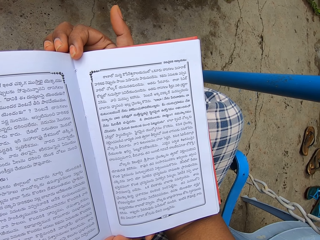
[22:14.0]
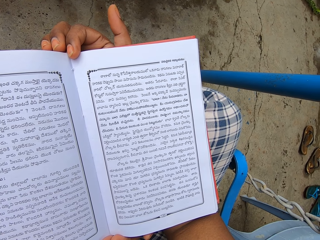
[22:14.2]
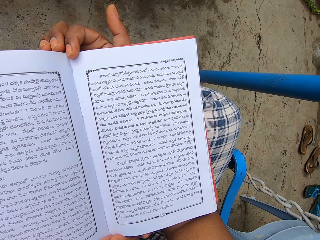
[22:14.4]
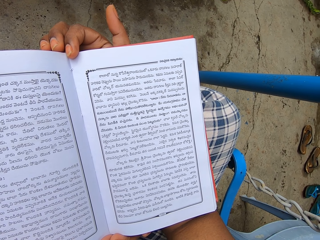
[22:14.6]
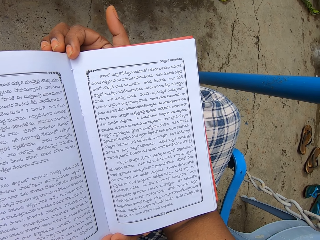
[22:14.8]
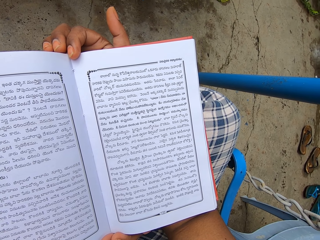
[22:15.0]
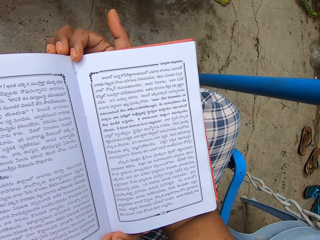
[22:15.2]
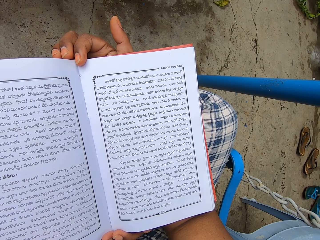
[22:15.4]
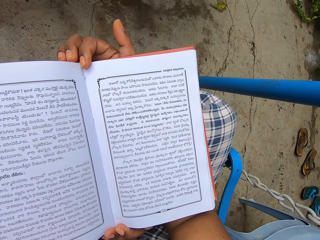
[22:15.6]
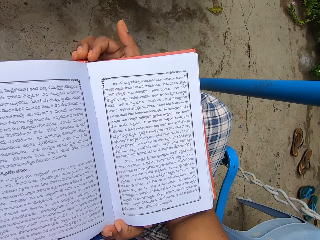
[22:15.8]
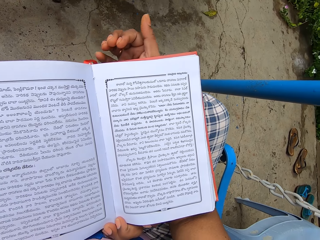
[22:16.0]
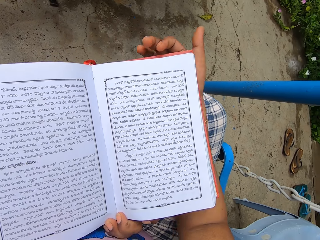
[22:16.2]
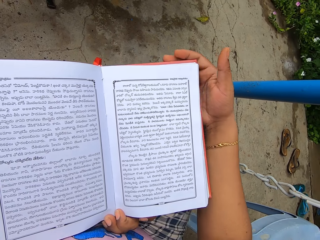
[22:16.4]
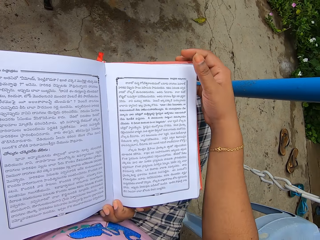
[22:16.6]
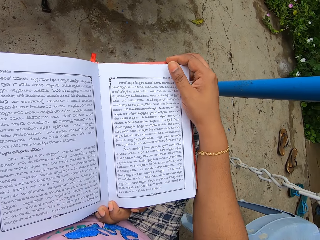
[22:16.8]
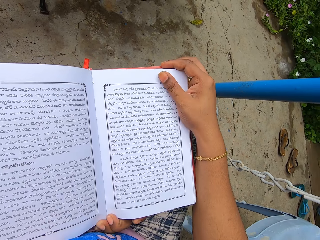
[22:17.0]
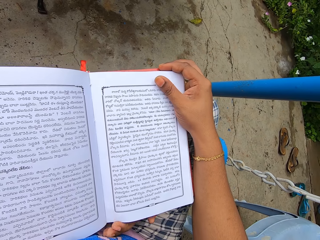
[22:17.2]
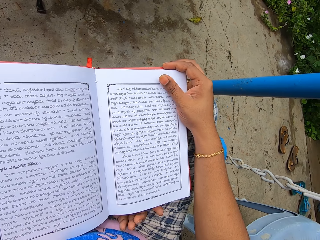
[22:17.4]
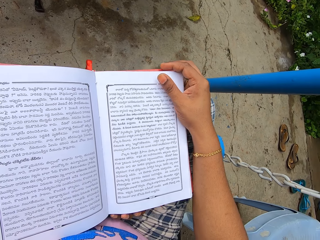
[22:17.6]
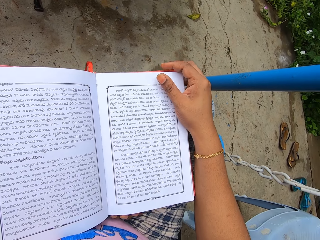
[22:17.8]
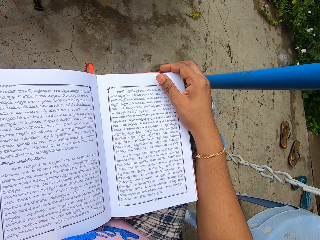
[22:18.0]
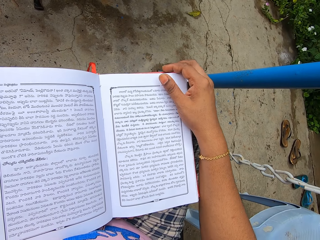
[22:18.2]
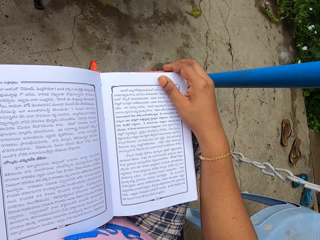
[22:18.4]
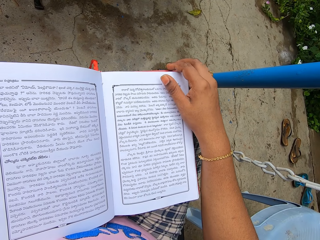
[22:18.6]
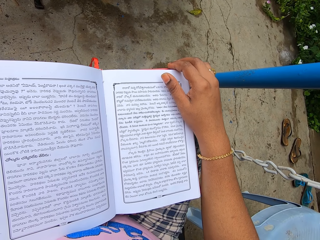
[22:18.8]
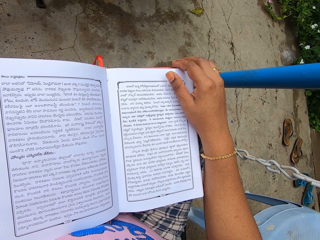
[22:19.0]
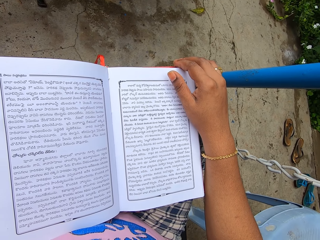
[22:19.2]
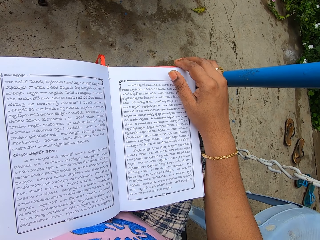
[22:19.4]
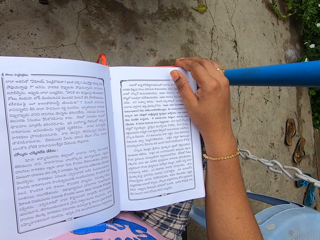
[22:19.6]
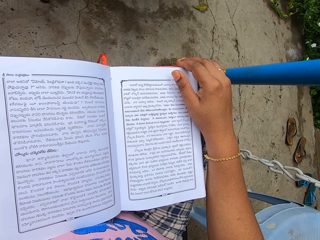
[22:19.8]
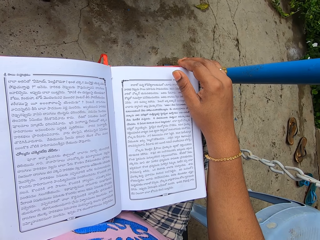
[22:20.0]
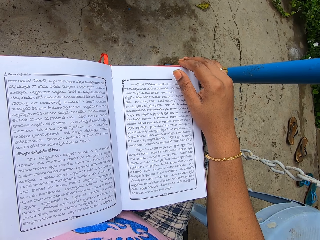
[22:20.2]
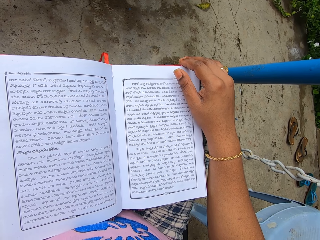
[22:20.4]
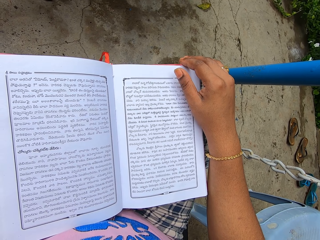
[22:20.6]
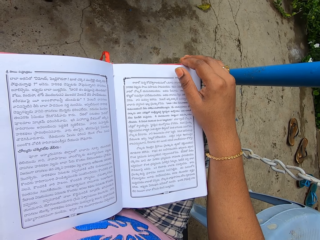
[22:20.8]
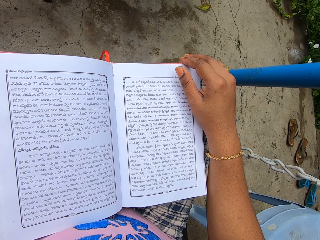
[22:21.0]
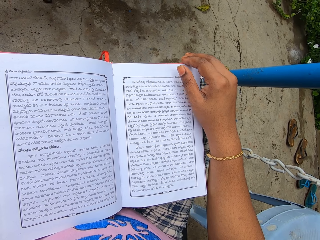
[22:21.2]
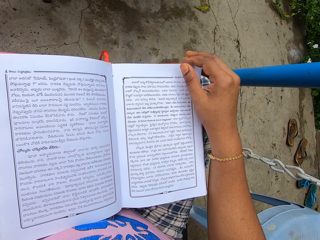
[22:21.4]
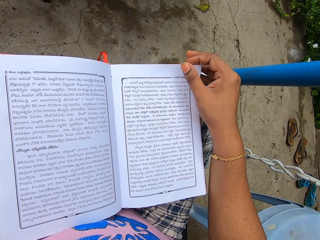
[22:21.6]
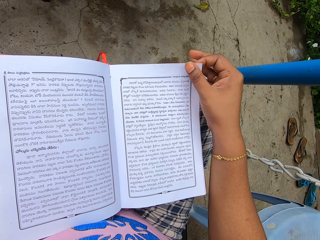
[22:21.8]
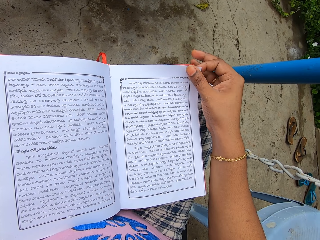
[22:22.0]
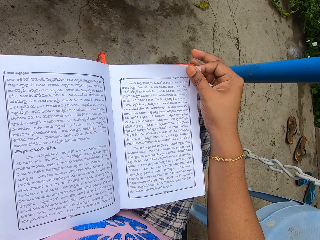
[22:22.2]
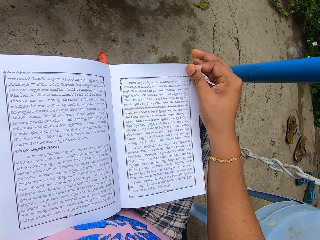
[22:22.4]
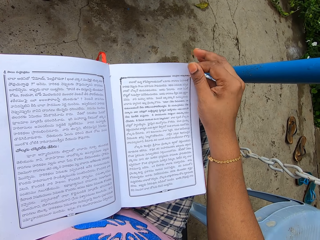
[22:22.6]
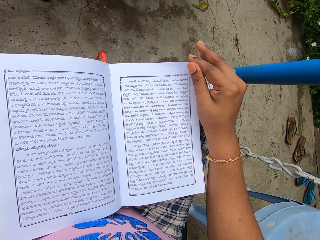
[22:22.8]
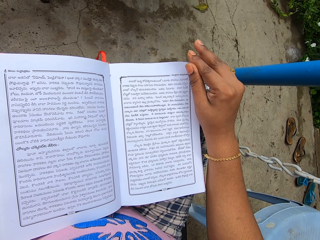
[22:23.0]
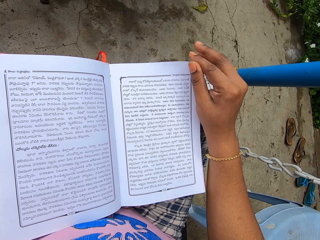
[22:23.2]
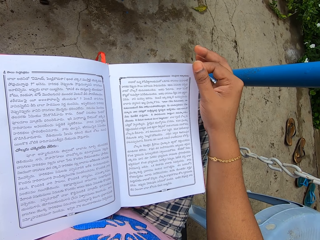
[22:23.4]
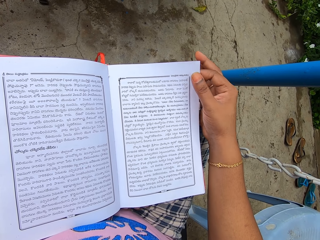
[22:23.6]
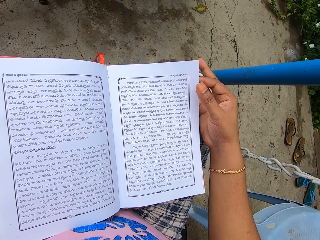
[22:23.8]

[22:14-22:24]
The camera wearer moves the right hand. They touch the pages with the right hand.

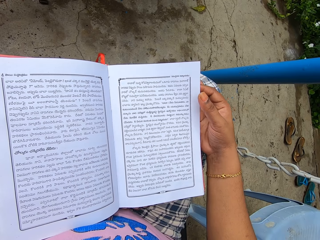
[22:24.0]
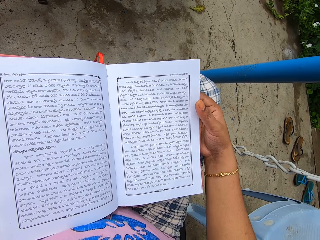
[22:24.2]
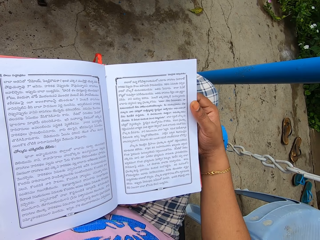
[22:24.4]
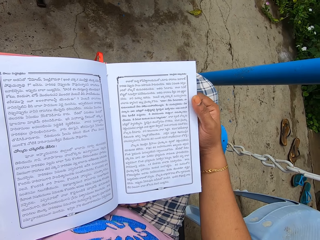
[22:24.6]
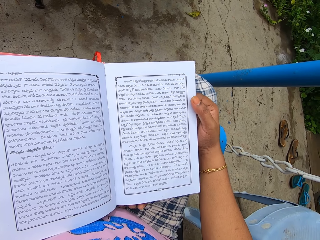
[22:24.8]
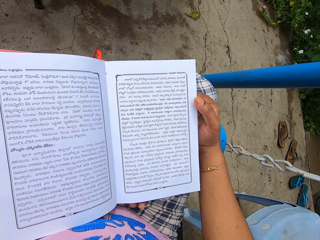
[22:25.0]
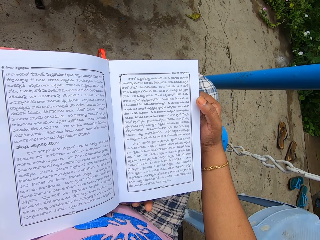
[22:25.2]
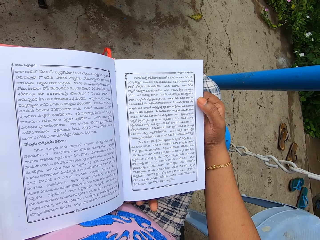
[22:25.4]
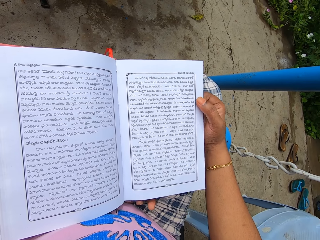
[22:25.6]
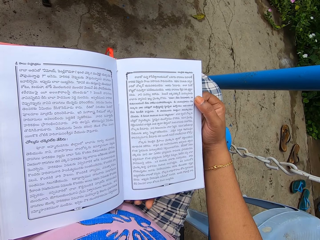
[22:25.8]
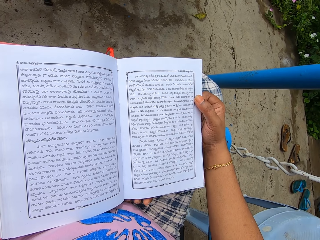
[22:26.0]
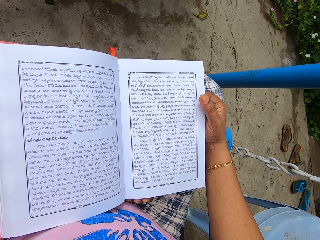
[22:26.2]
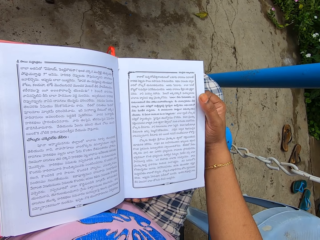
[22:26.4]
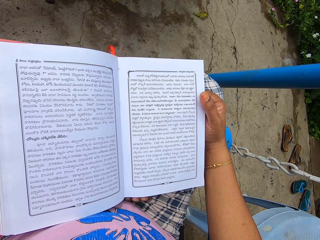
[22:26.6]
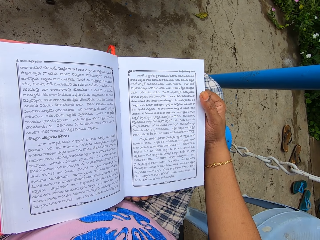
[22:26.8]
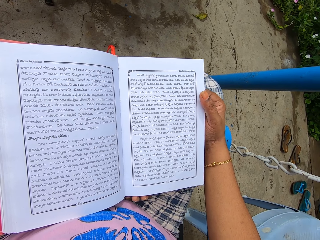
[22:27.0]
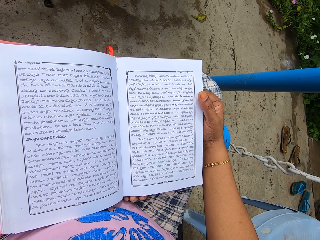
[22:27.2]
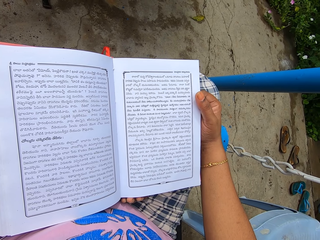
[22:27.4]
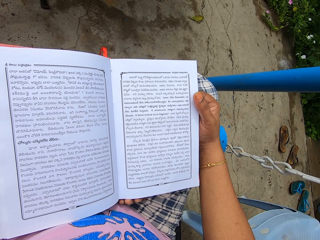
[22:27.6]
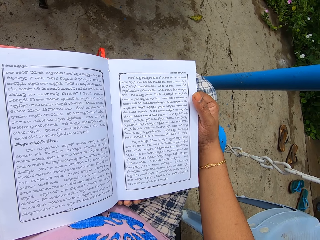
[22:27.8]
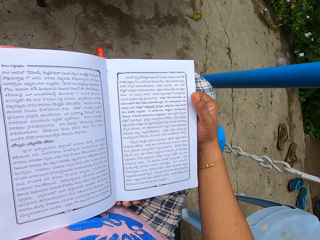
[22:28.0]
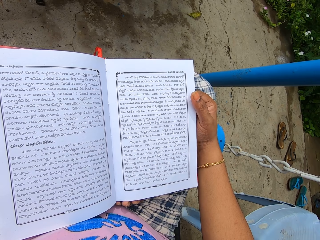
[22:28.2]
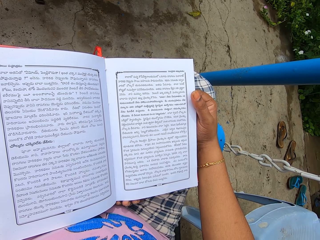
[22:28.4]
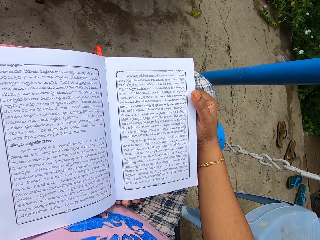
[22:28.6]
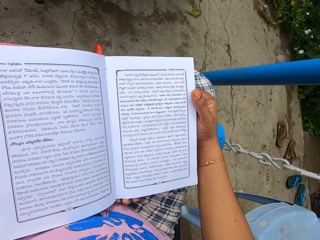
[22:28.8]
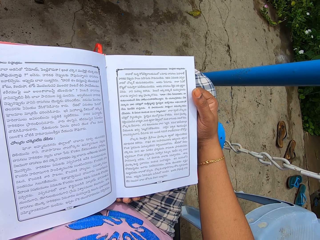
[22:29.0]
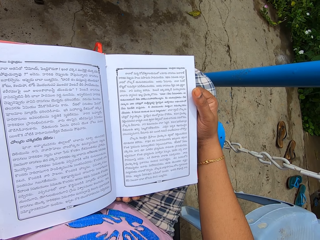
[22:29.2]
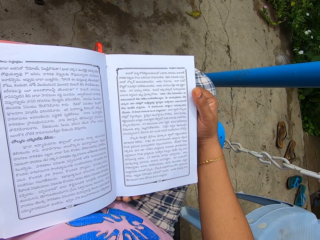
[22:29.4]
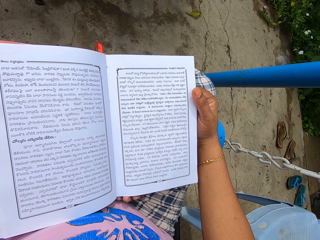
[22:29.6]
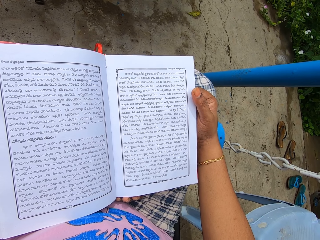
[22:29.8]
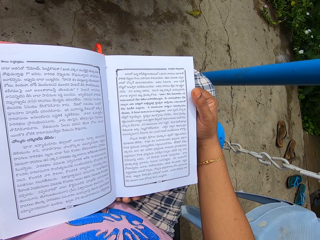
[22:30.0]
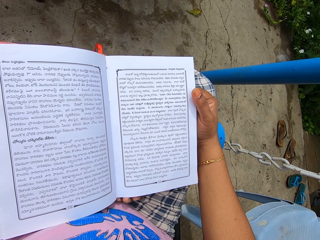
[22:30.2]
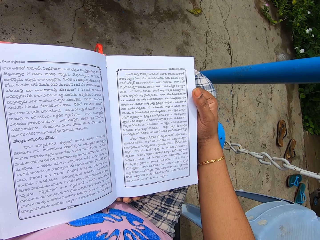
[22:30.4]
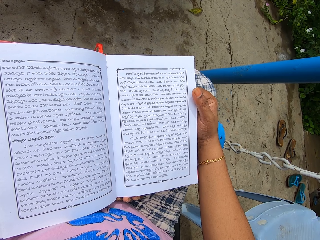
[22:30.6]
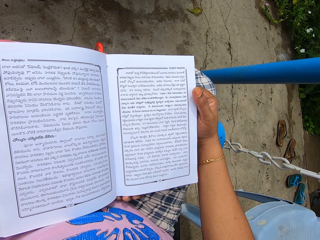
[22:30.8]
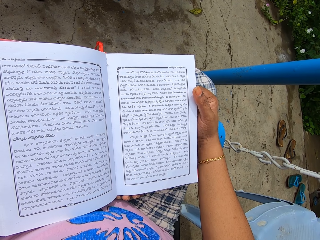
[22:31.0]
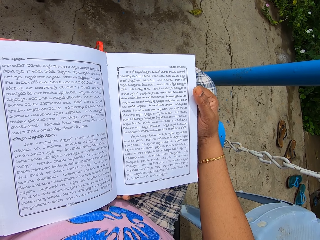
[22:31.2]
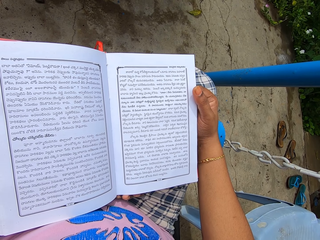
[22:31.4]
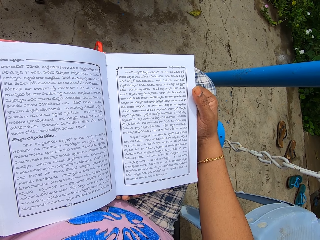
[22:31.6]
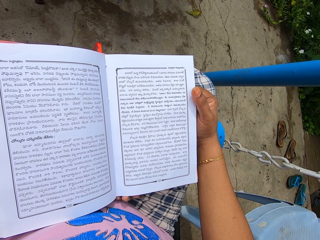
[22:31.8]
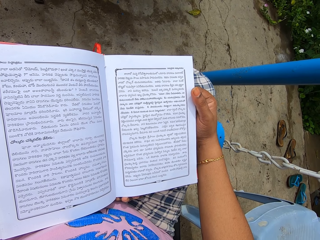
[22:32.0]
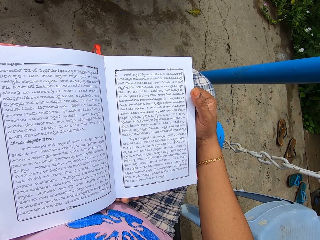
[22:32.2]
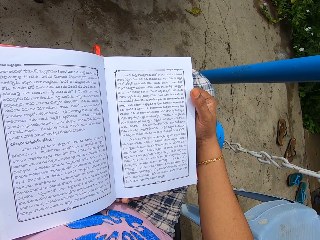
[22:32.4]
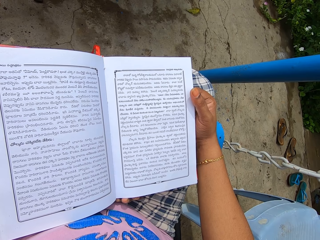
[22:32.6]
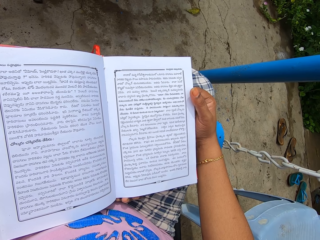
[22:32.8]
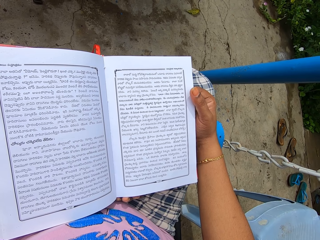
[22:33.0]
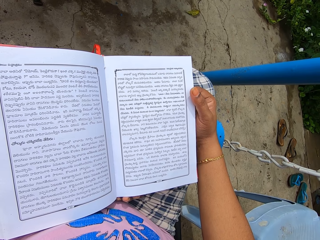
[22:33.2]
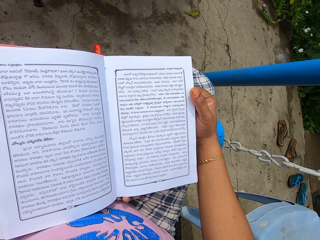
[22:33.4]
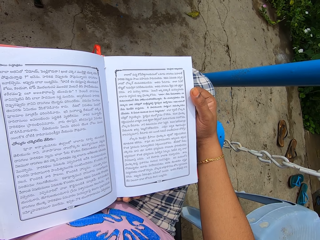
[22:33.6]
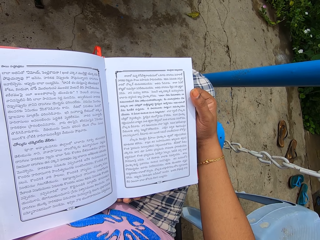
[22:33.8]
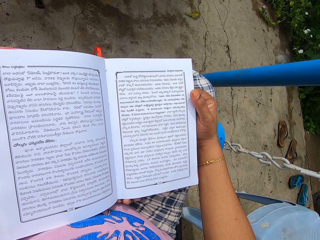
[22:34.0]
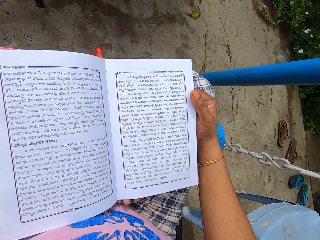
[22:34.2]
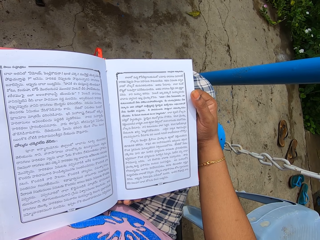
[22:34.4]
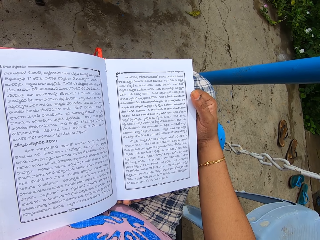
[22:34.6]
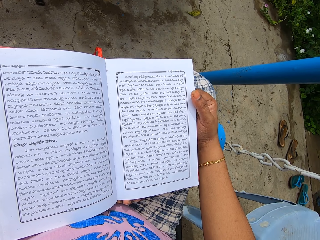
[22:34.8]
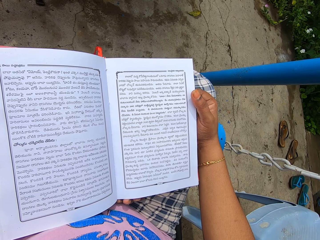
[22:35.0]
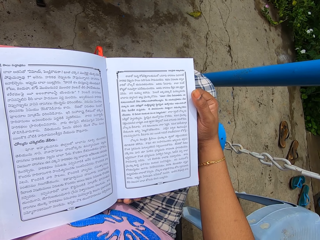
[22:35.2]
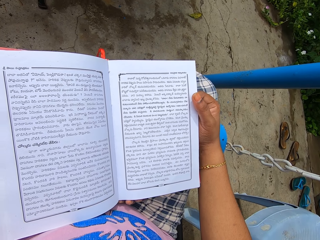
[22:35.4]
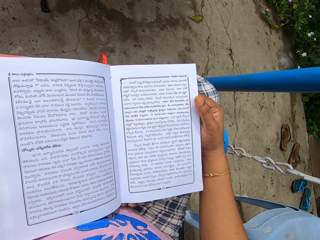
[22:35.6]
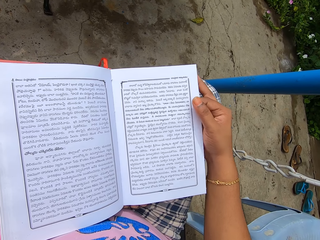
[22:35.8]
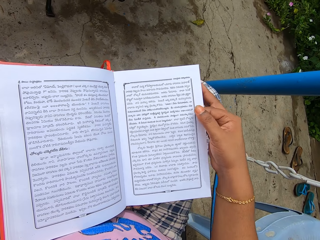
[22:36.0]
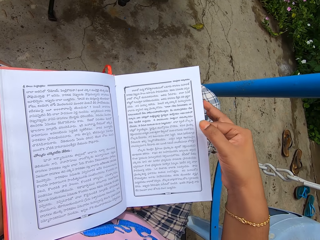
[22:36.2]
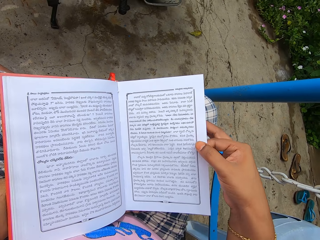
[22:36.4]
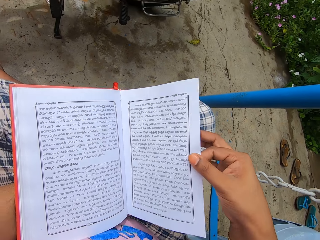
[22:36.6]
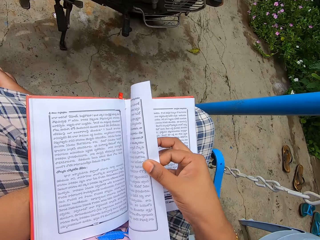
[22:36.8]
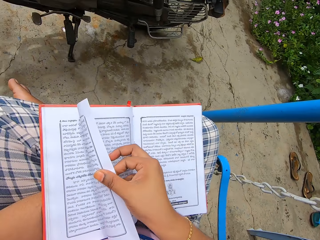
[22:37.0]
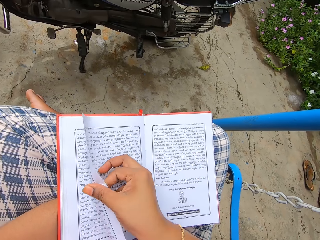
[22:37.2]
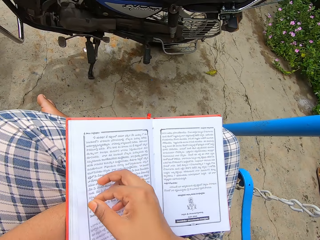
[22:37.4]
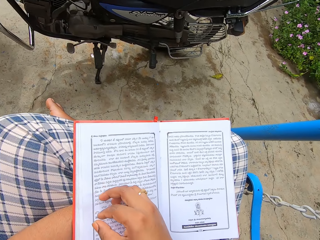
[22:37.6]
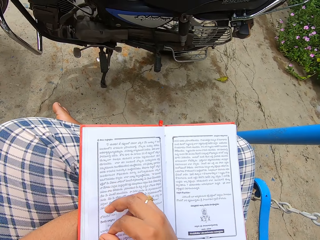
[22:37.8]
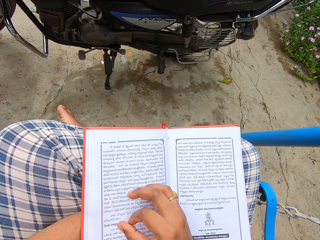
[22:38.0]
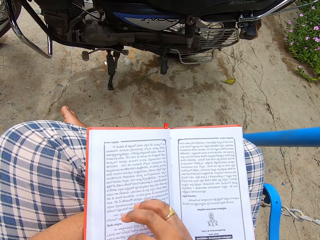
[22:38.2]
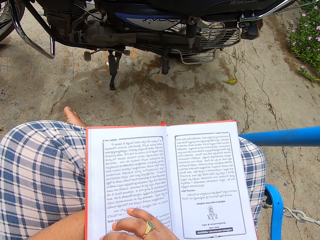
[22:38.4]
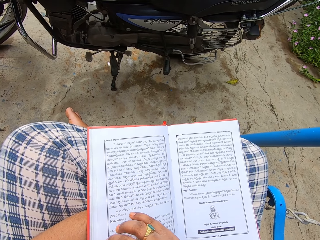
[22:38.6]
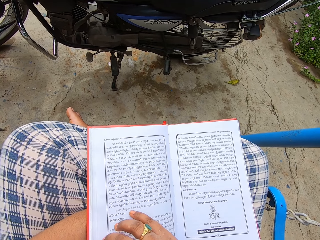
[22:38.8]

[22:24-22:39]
The camera wearer reads the book. They hold a page. They flip the pages with the right hand.
